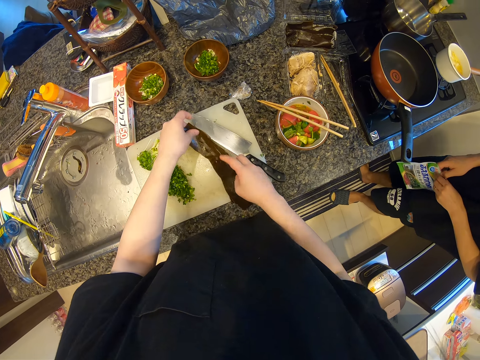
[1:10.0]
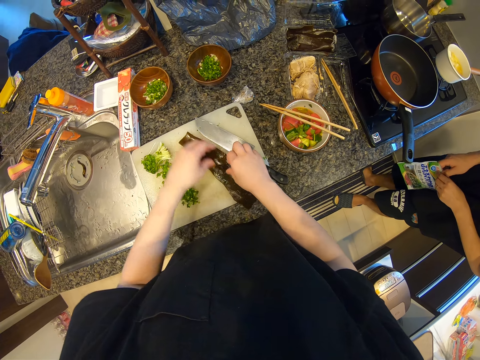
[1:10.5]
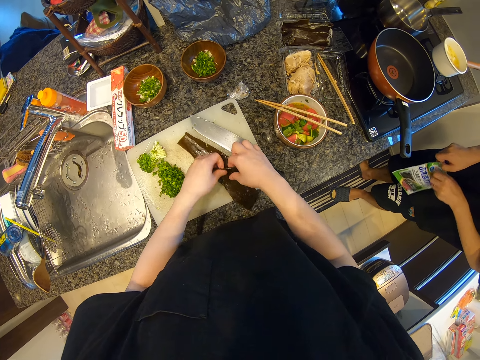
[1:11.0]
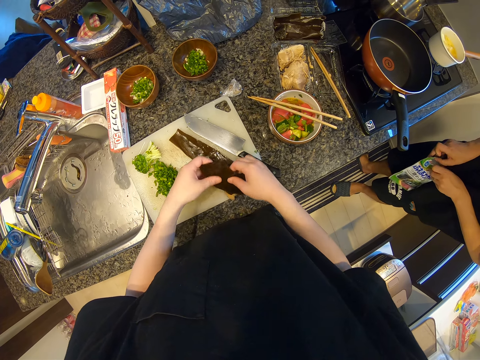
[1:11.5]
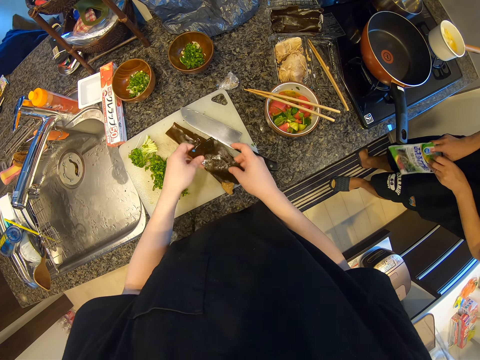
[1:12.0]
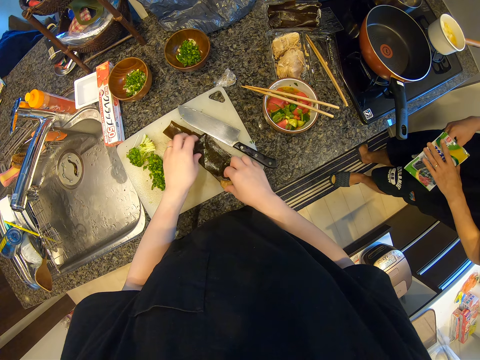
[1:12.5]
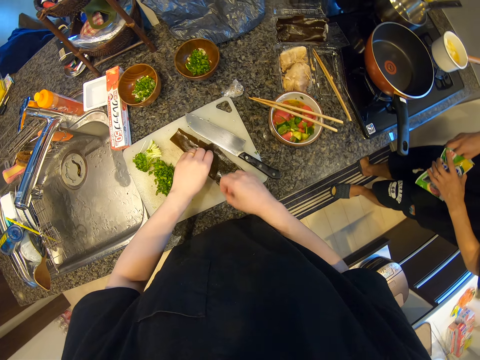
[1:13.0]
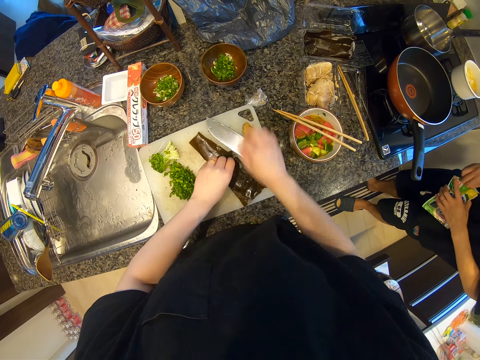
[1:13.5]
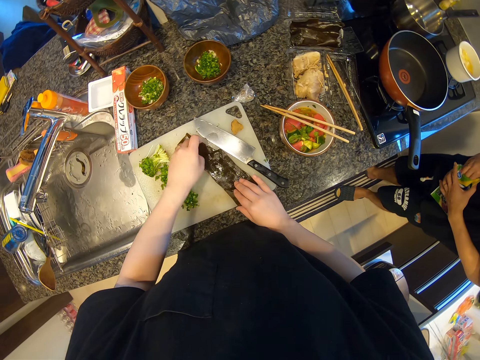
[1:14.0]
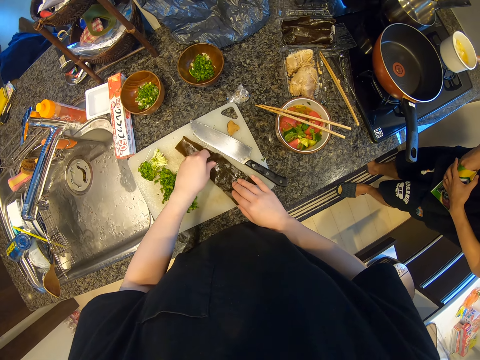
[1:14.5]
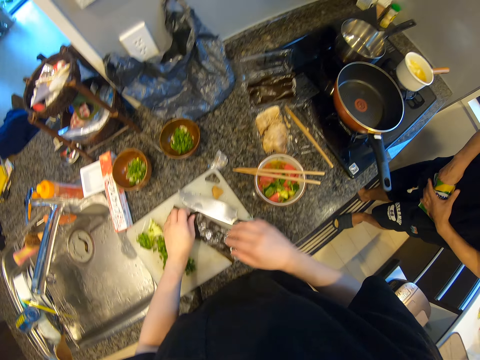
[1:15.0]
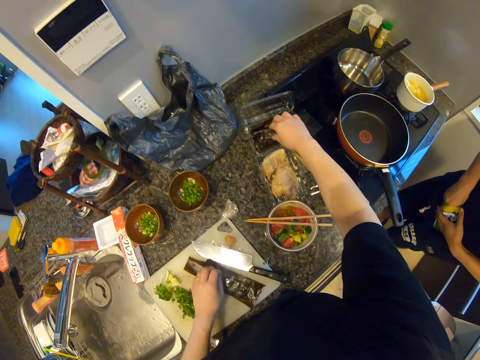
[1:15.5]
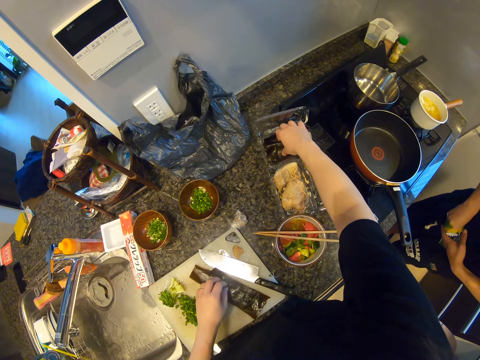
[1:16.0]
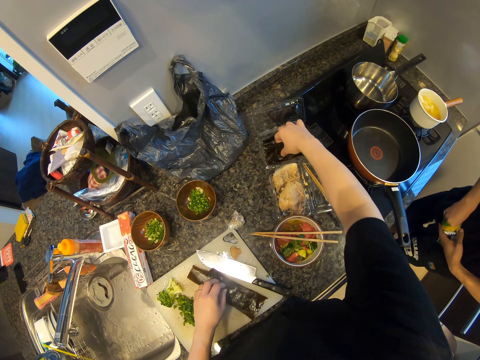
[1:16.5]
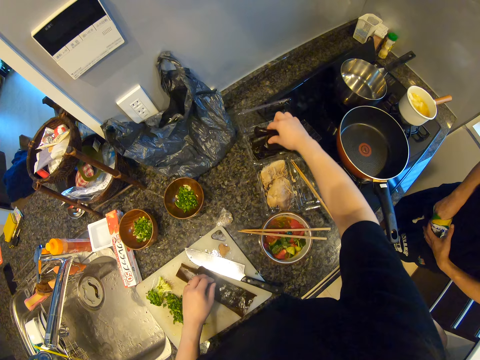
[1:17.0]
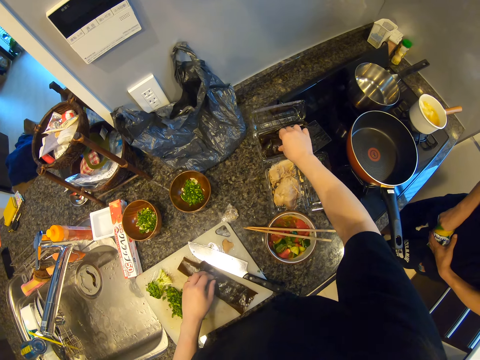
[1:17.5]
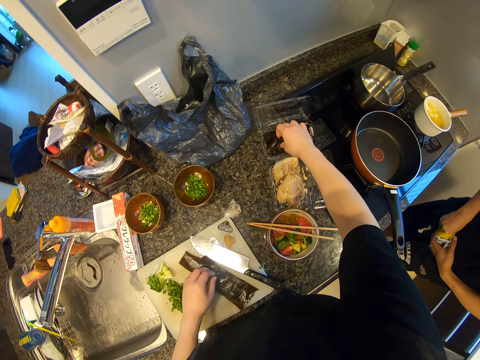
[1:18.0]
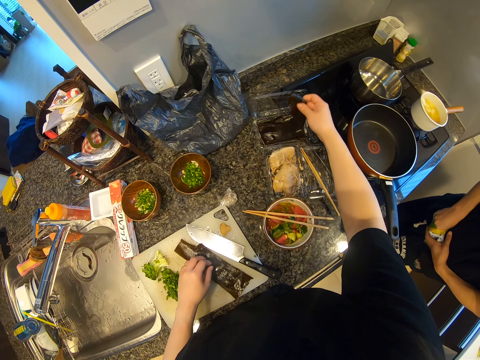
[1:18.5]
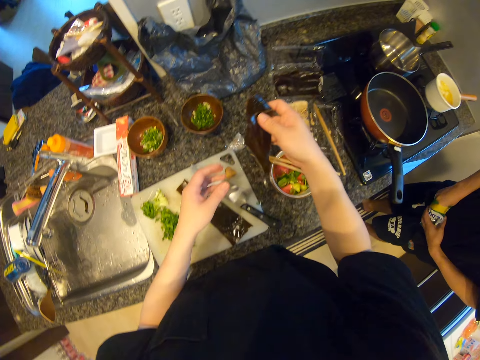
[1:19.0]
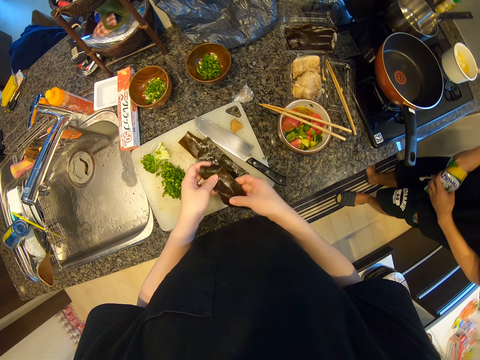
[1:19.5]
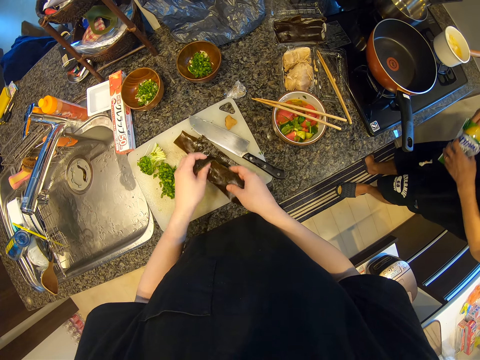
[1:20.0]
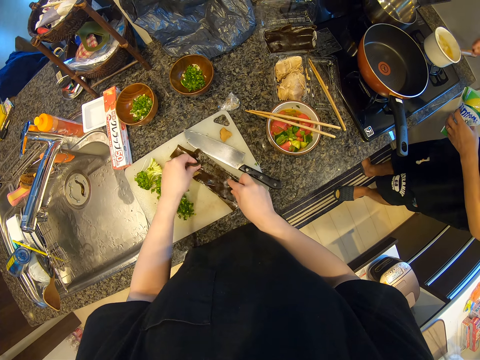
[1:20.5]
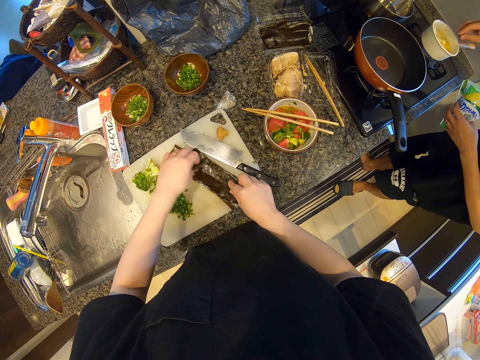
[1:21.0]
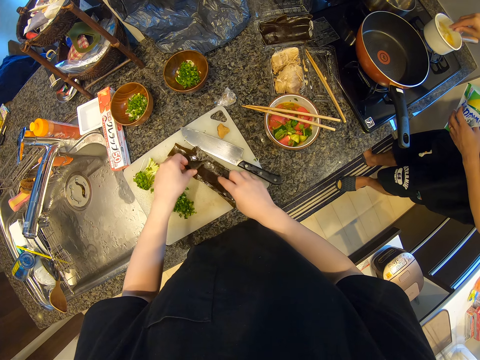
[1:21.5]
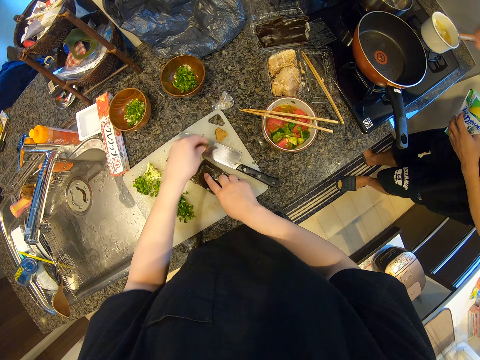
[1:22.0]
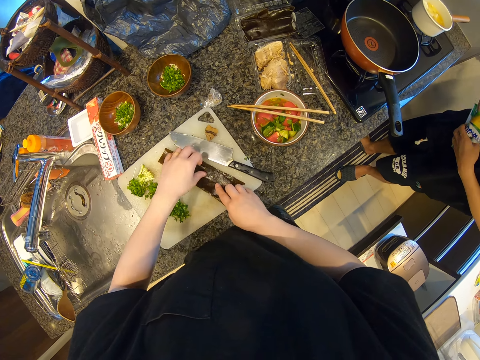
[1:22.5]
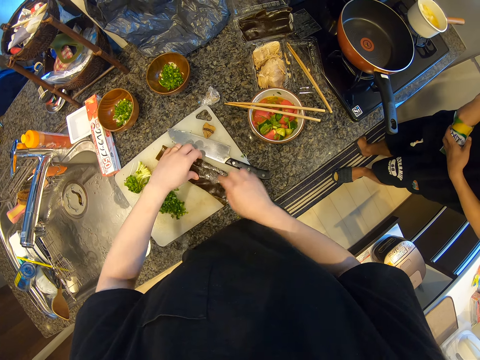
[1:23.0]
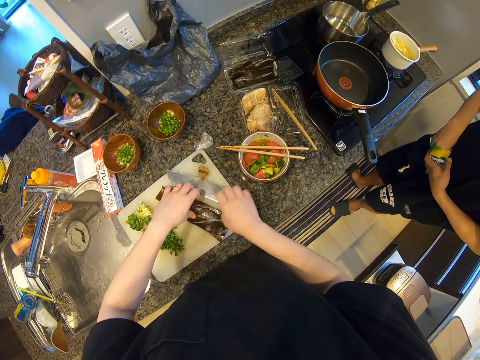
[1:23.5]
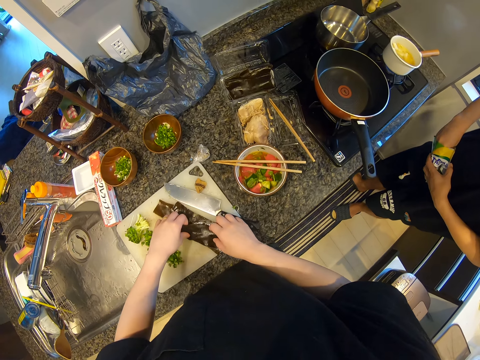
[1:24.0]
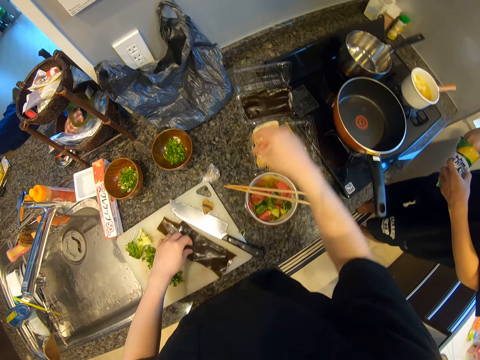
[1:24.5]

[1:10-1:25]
The camera wearer unfolds something. A man opens the sachet. The camera wearer picks up something from the packet. They put the object on a chopping board. The man puts the spices in the cooking pot.

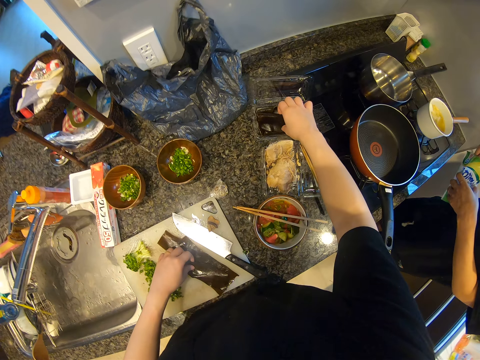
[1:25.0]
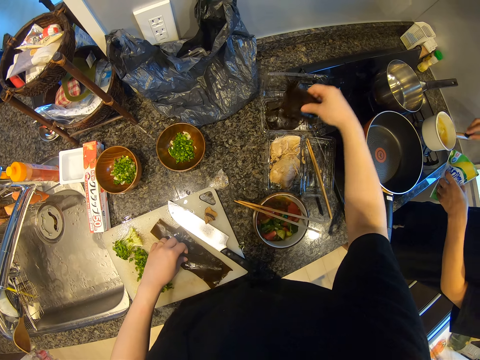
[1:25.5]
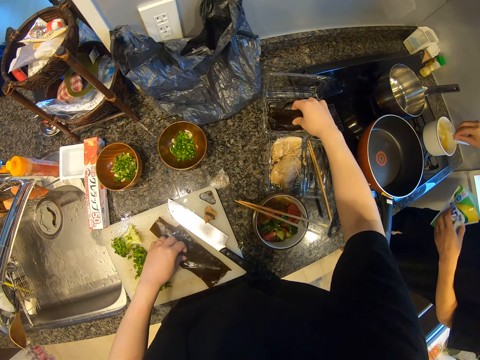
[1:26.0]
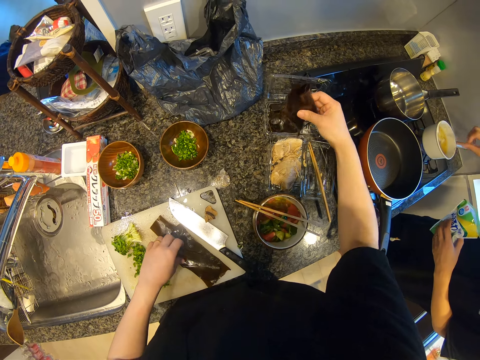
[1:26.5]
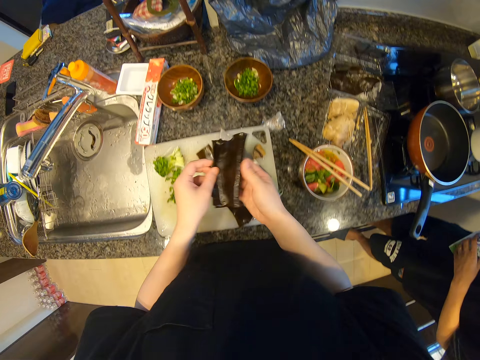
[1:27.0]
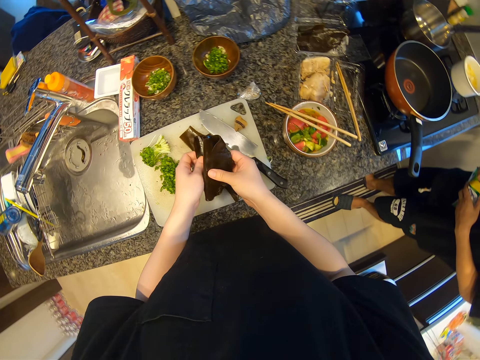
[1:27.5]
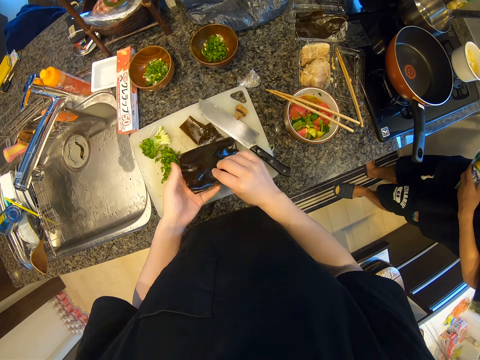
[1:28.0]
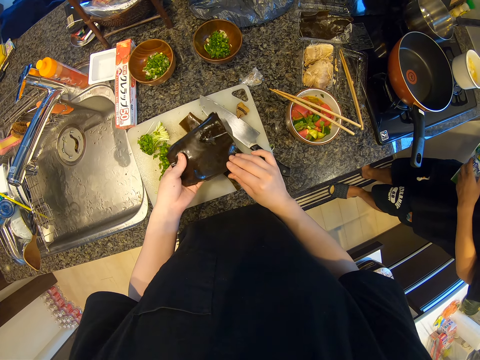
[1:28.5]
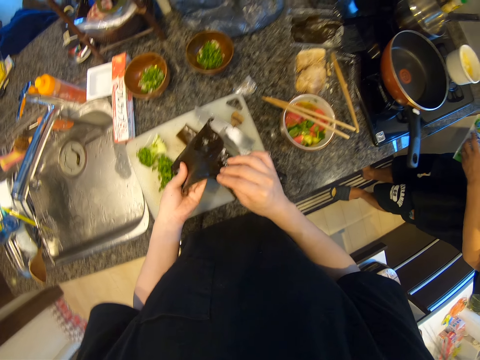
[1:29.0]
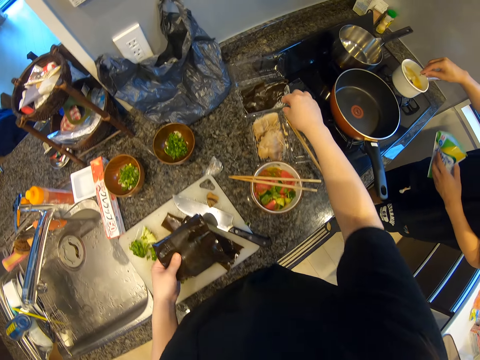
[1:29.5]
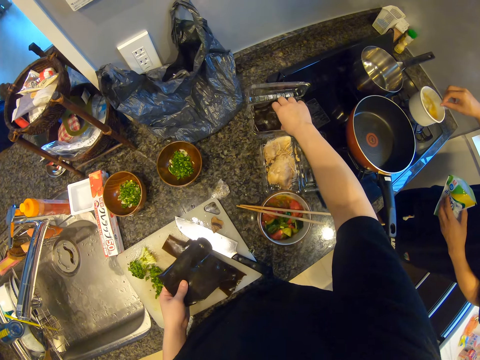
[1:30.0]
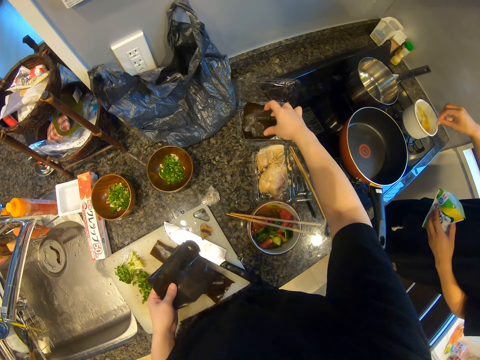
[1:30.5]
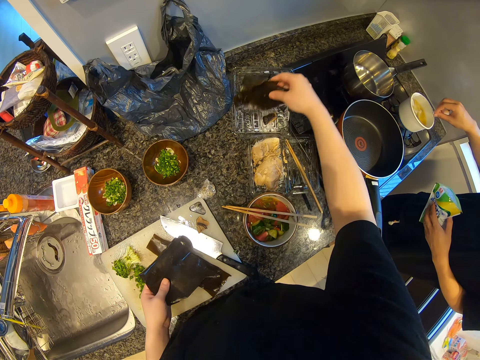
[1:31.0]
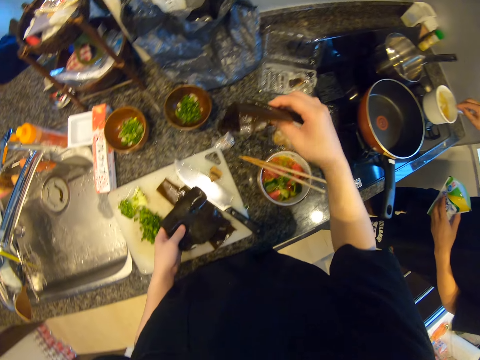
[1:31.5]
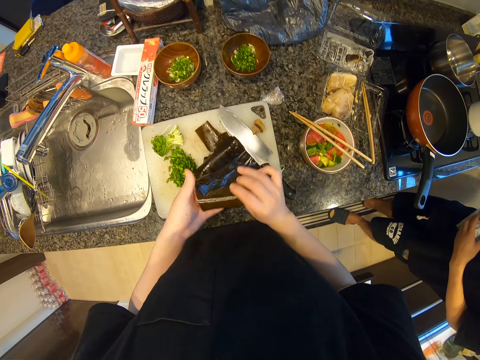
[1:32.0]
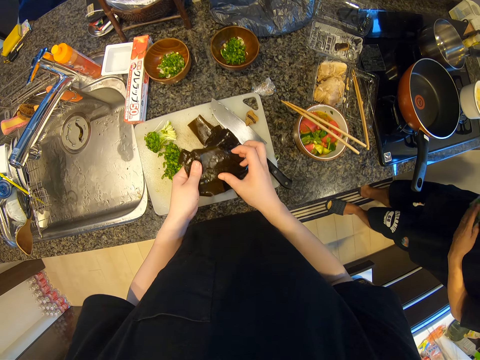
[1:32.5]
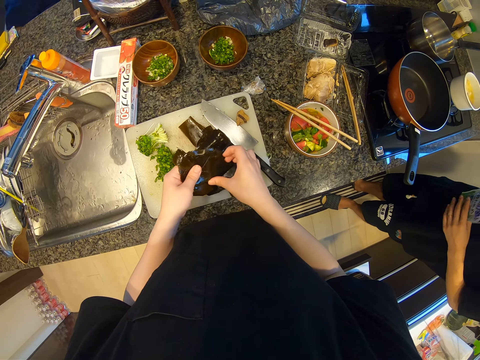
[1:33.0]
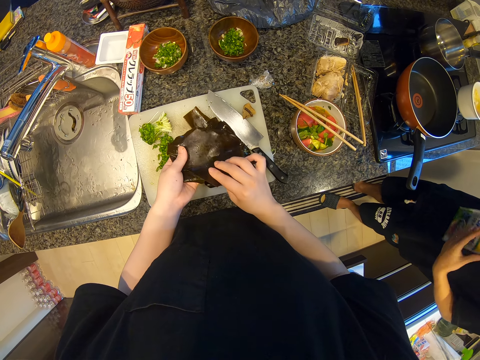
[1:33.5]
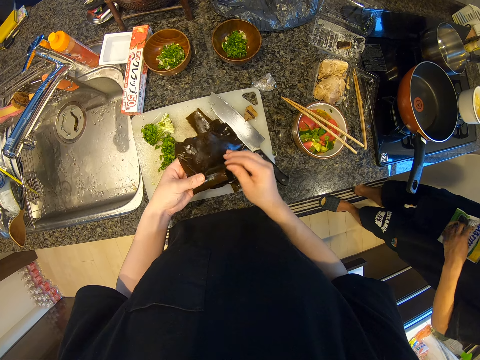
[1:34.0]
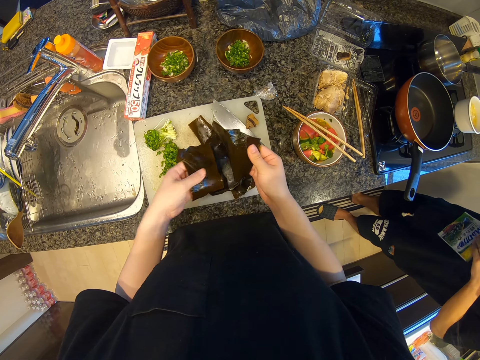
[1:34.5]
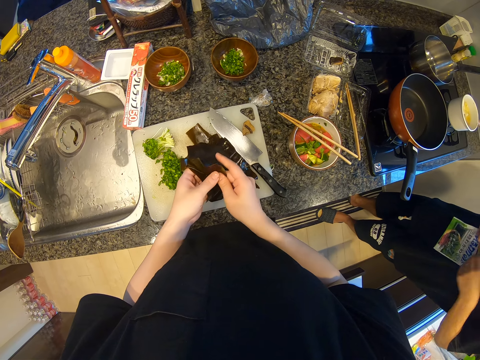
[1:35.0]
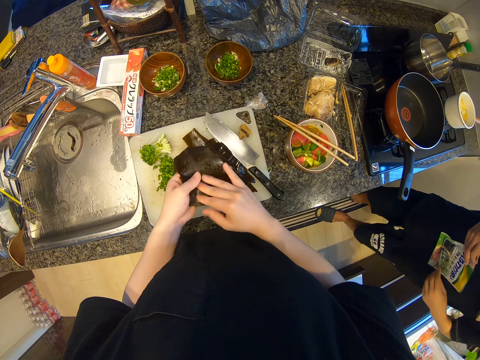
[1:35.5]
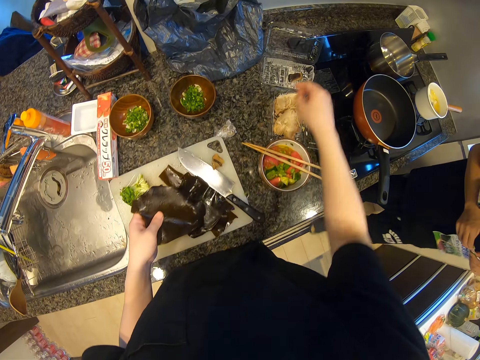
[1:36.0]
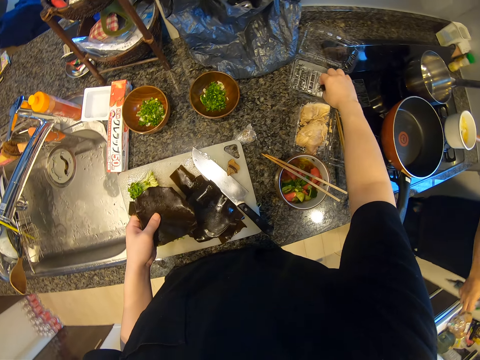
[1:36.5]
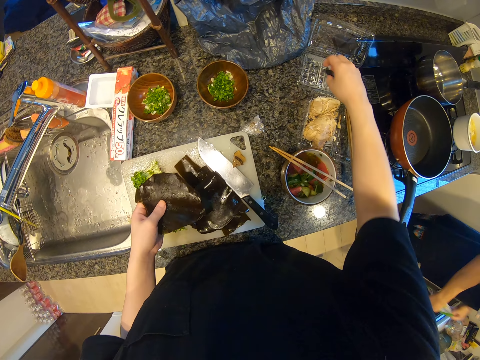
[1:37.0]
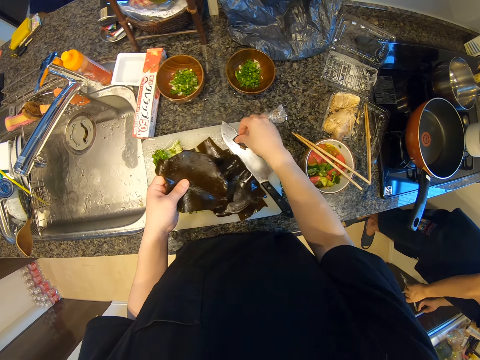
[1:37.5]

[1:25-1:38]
The camera wearer picks up something from the packet. They put the object on a chopping board. They unfold something. They pick up something from the packet. They unfold something.
